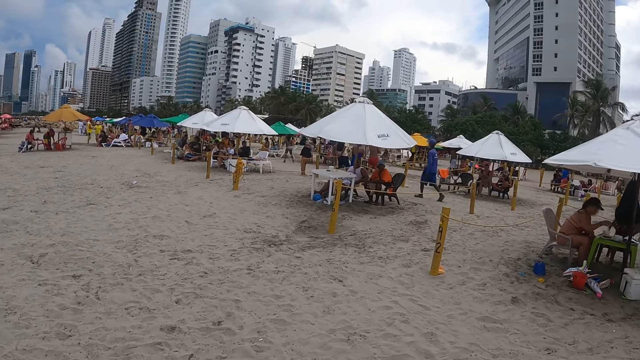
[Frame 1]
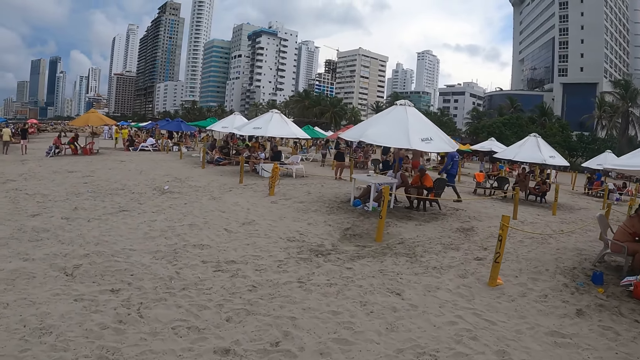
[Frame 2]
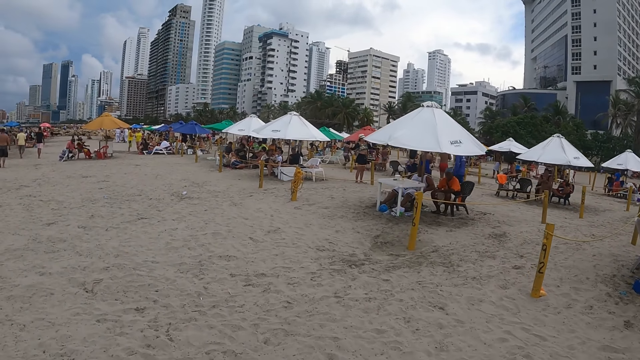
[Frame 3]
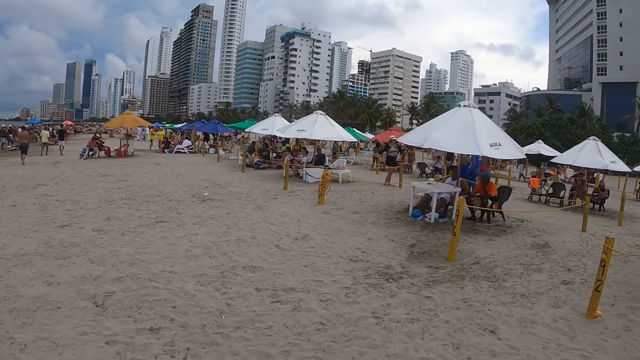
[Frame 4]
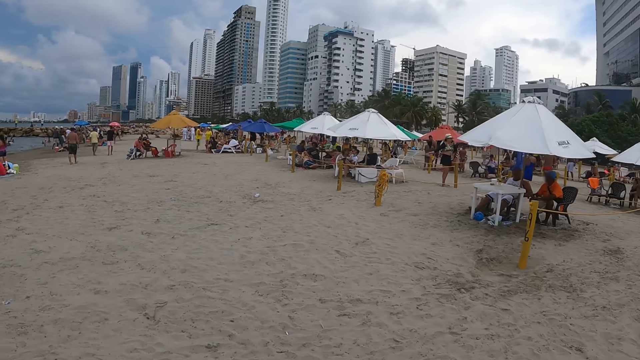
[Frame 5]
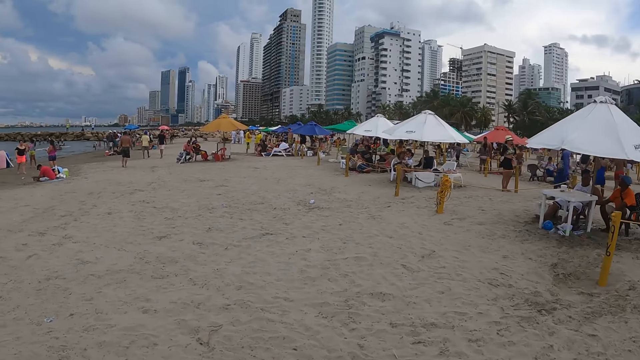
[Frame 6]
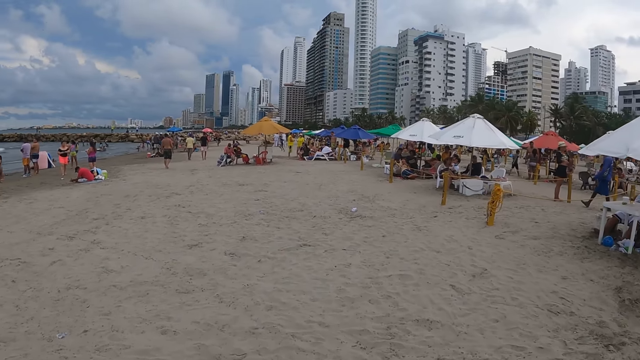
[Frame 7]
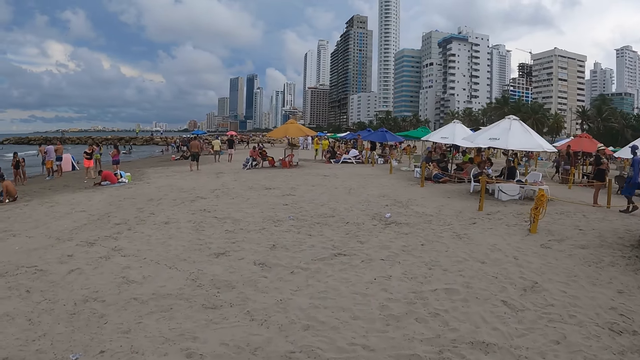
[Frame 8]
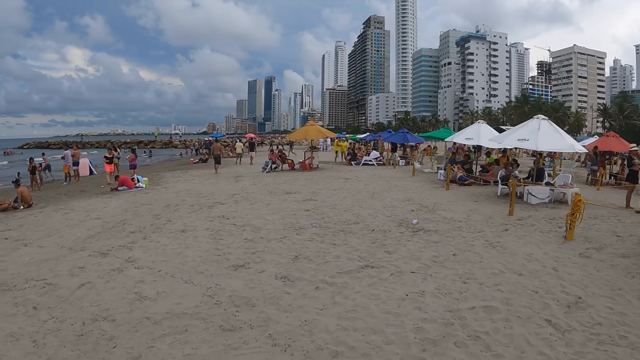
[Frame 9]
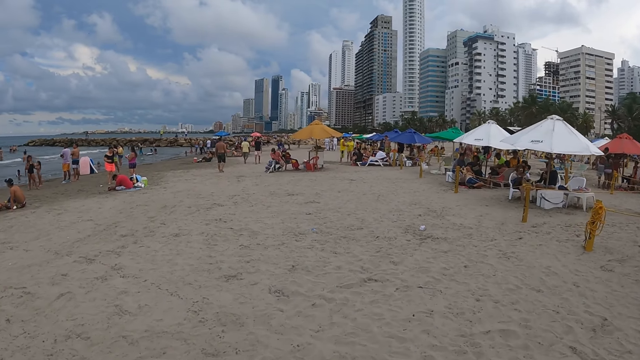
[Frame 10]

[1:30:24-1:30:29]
The camera wearer looks around.

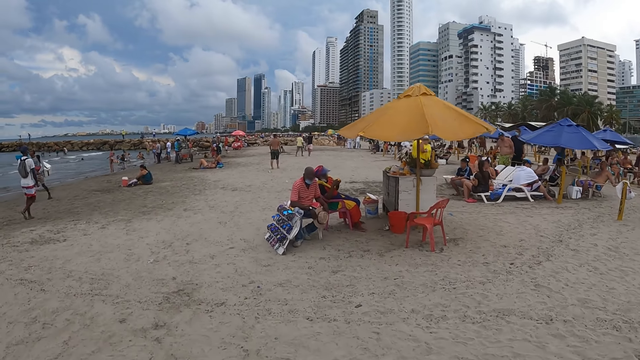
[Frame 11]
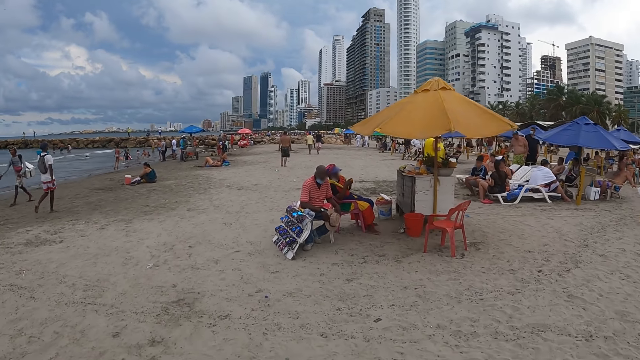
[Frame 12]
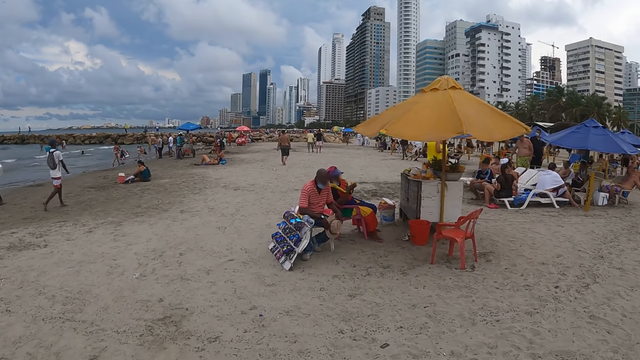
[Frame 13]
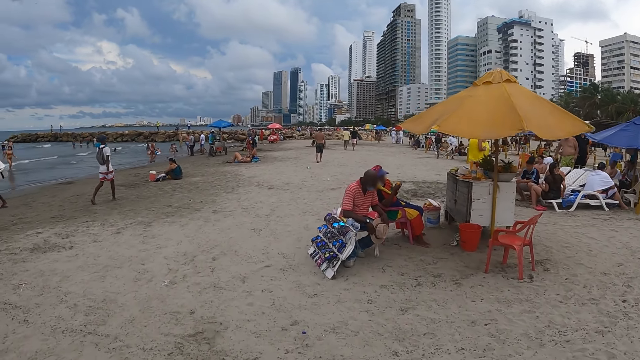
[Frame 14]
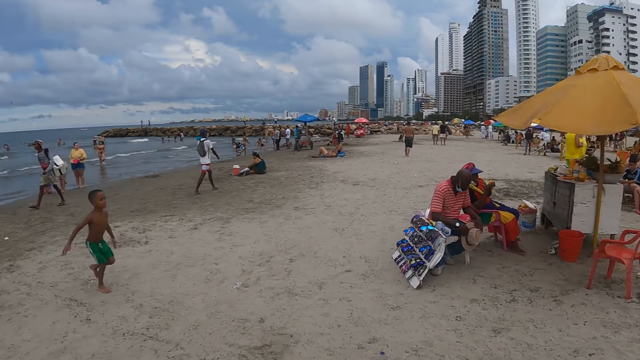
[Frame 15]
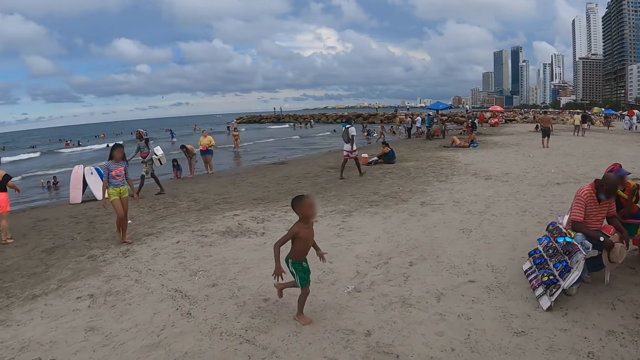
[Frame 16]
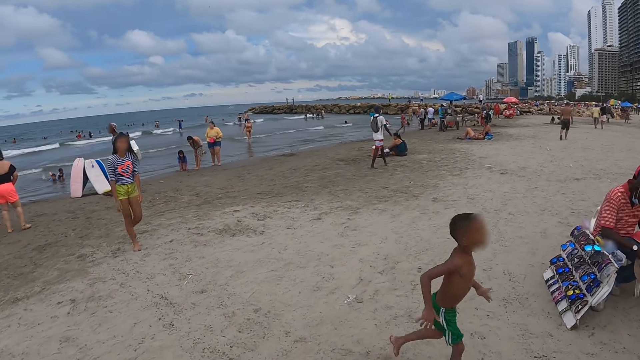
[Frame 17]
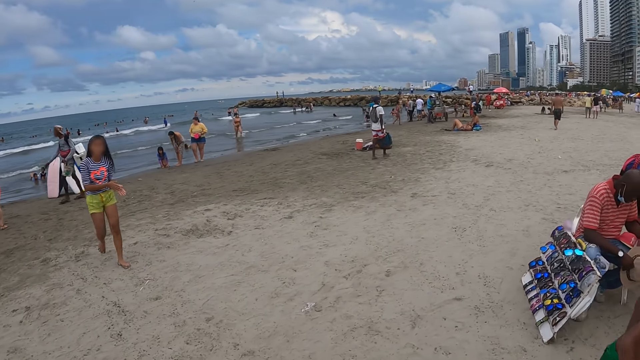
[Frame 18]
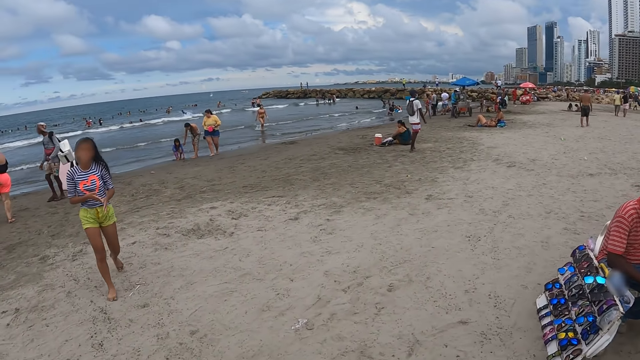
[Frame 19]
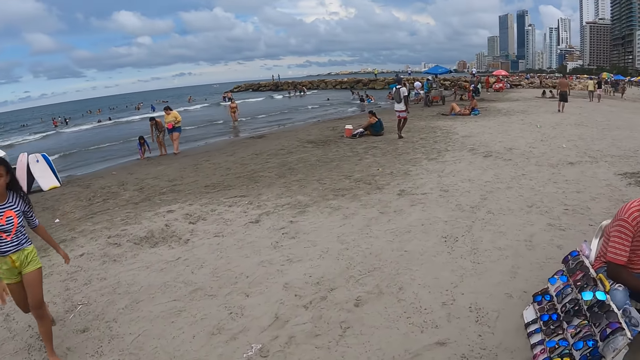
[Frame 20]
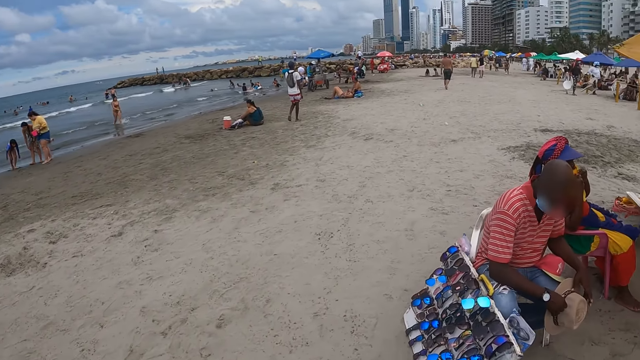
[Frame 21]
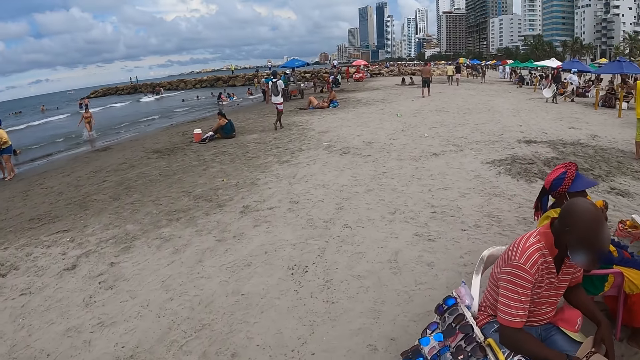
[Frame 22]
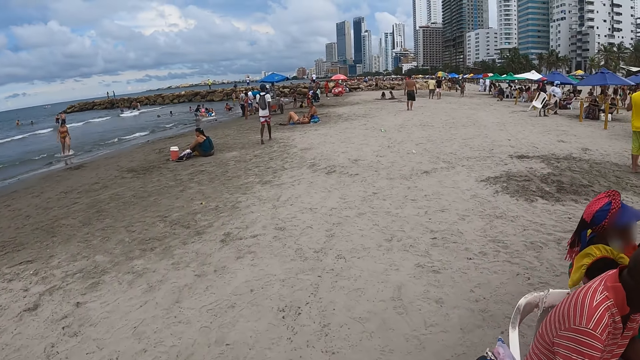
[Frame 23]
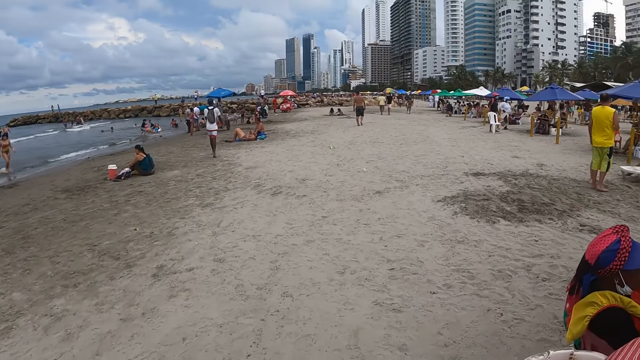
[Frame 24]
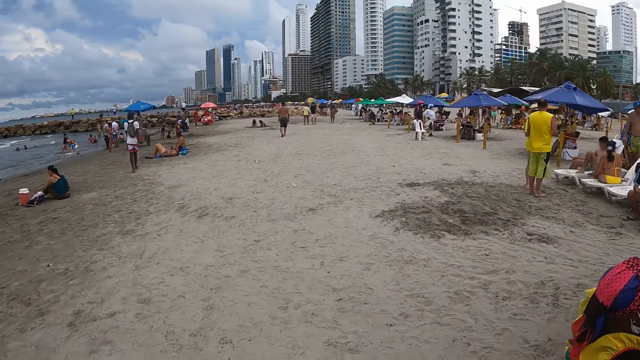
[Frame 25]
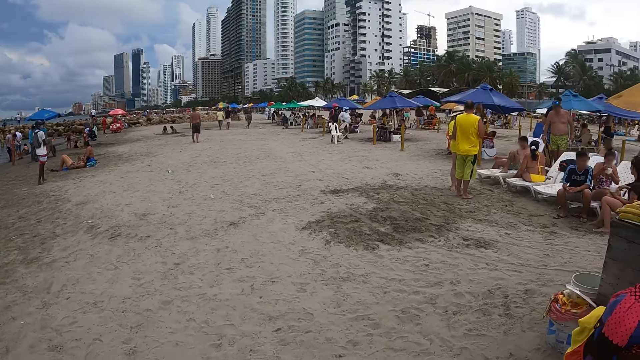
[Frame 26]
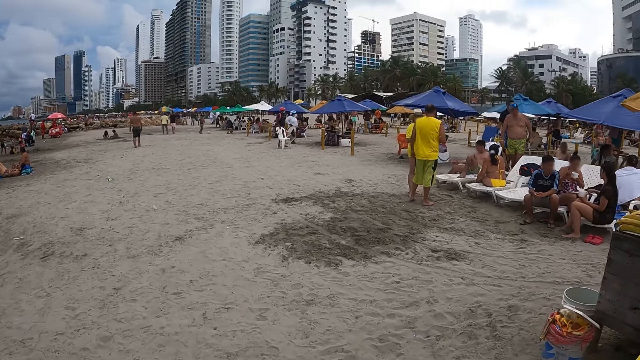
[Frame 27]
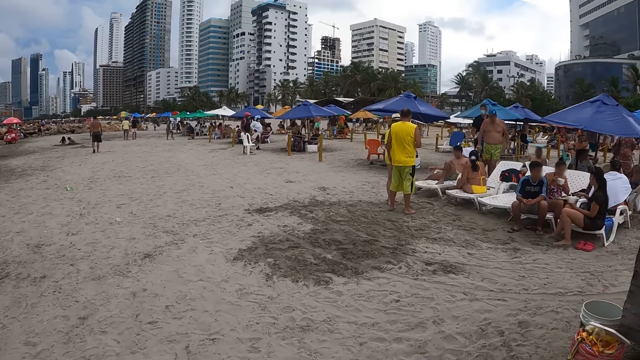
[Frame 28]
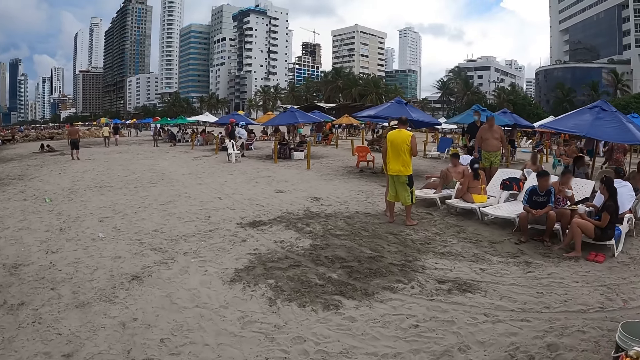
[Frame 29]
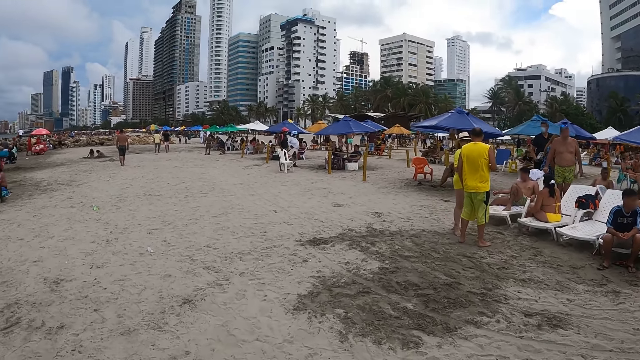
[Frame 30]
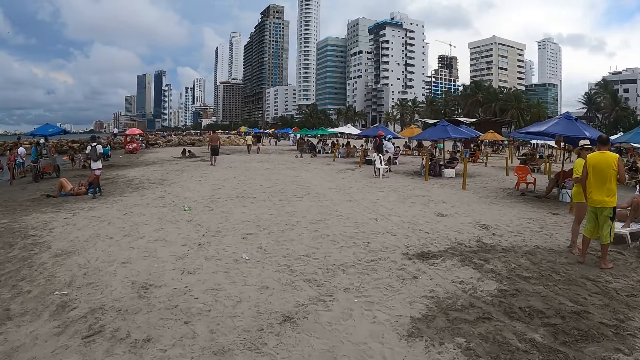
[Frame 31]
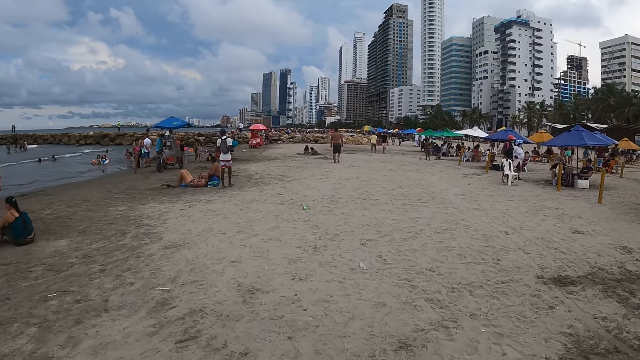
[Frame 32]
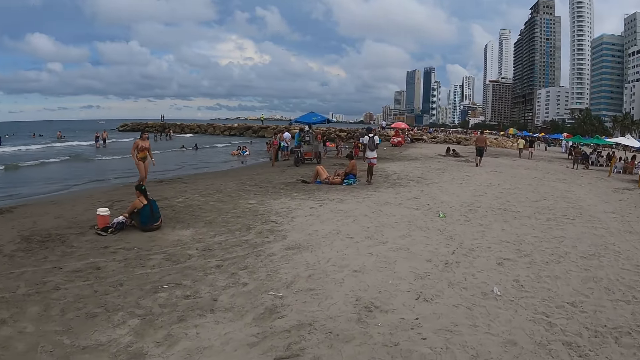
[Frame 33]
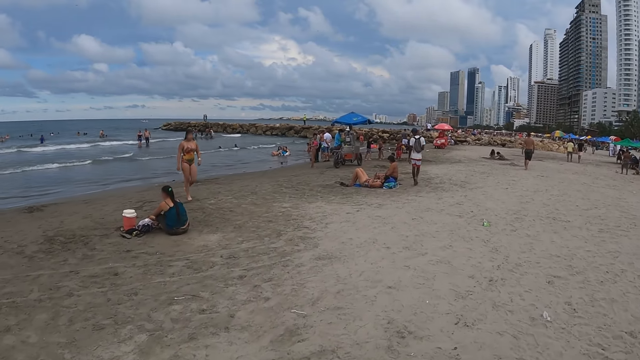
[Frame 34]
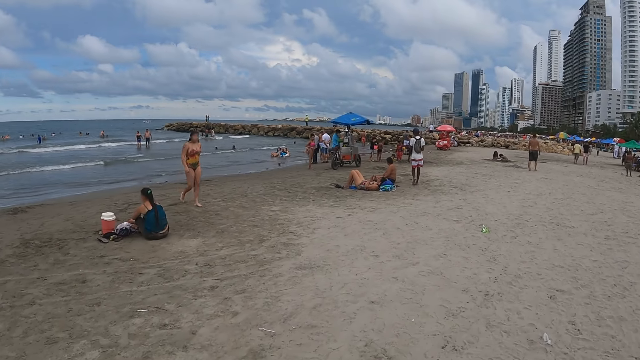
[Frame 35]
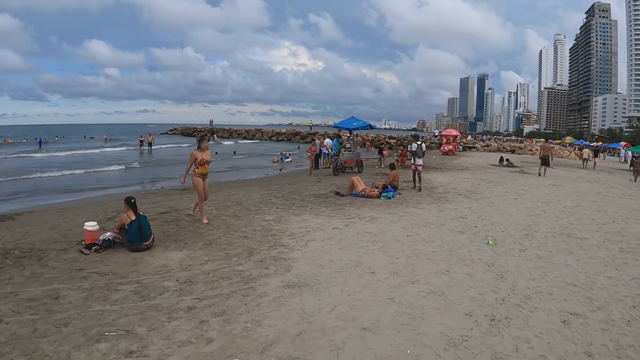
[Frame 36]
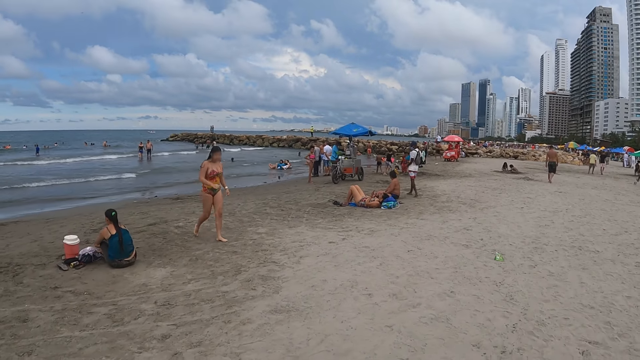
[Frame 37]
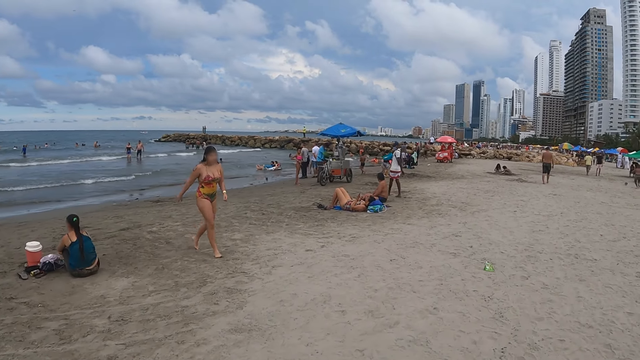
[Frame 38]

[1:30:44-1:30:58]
The camera wearer walks along the shore. They look around.
